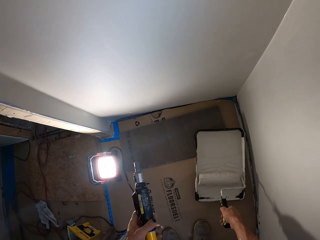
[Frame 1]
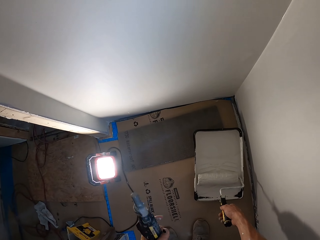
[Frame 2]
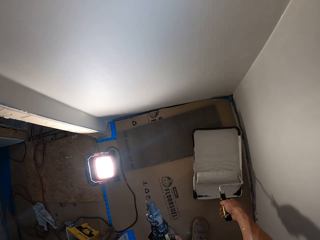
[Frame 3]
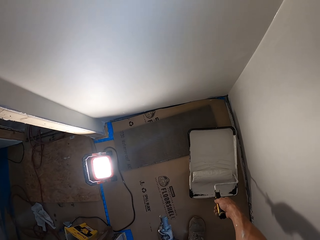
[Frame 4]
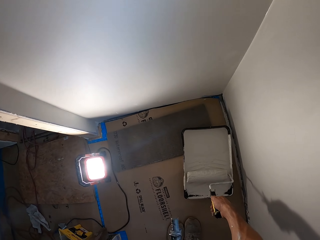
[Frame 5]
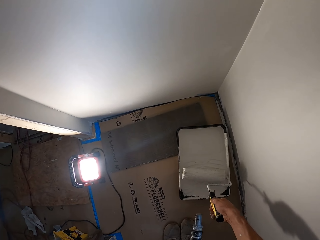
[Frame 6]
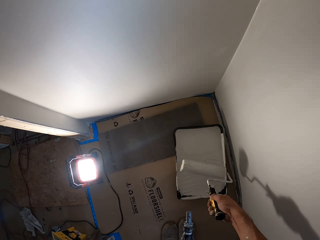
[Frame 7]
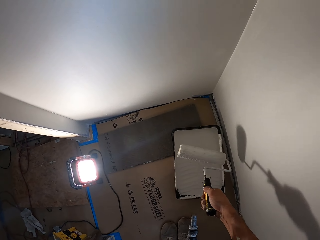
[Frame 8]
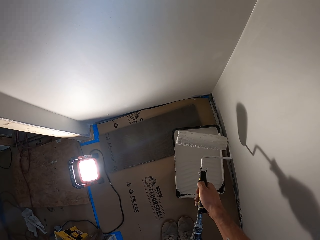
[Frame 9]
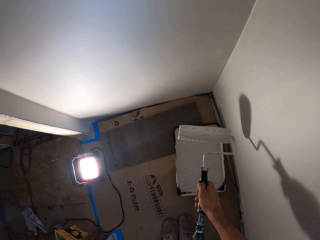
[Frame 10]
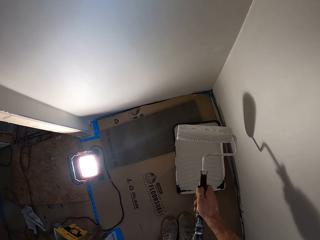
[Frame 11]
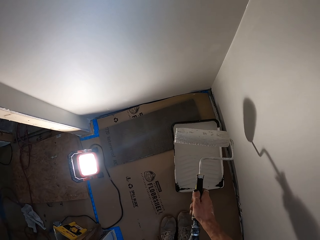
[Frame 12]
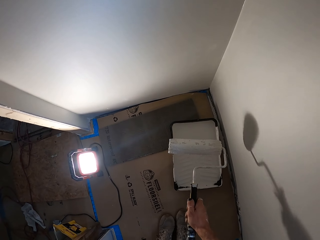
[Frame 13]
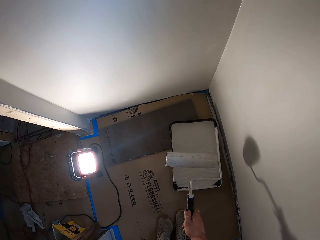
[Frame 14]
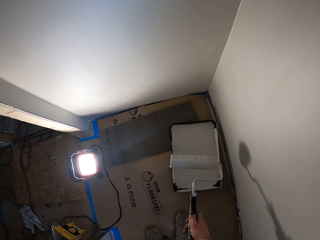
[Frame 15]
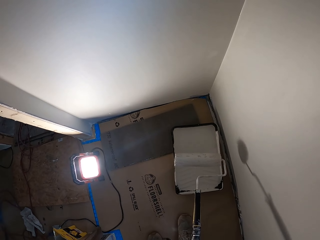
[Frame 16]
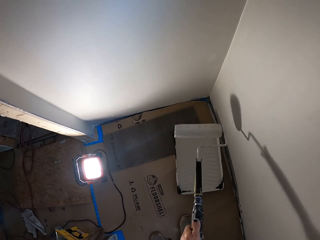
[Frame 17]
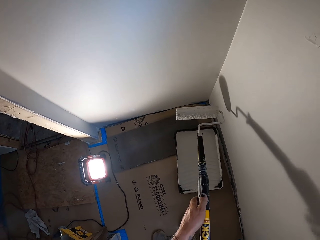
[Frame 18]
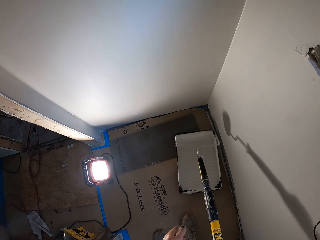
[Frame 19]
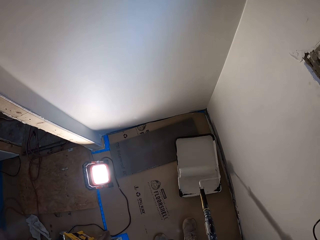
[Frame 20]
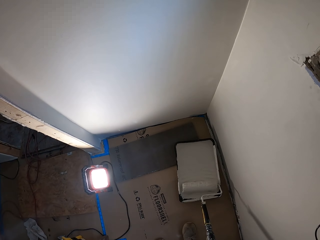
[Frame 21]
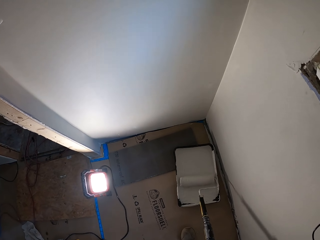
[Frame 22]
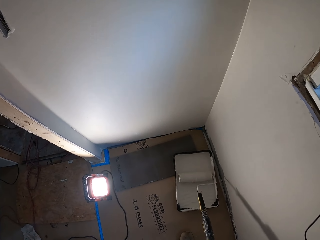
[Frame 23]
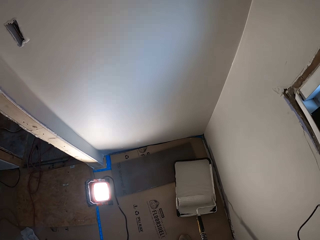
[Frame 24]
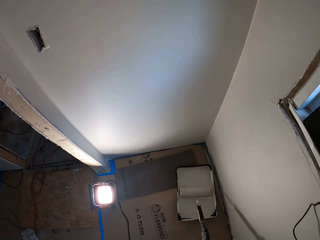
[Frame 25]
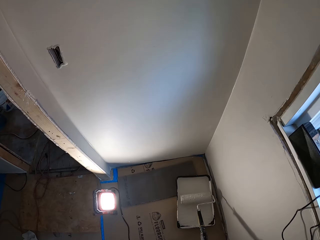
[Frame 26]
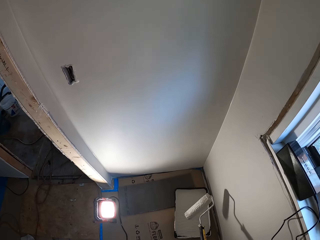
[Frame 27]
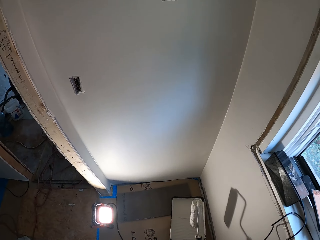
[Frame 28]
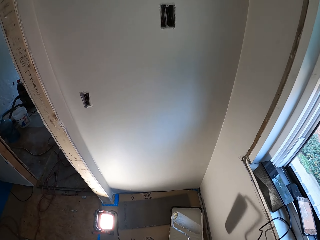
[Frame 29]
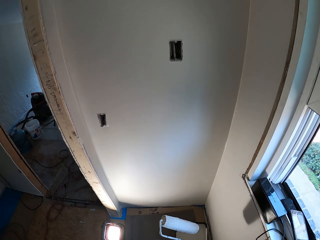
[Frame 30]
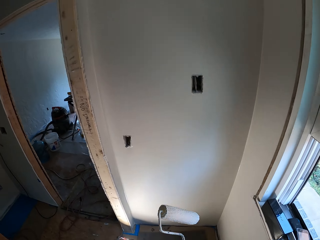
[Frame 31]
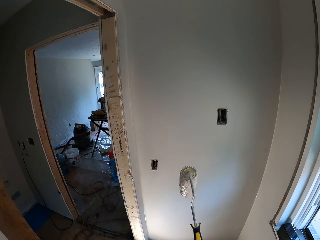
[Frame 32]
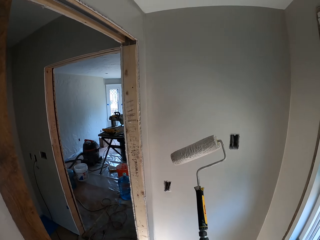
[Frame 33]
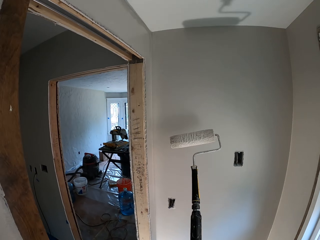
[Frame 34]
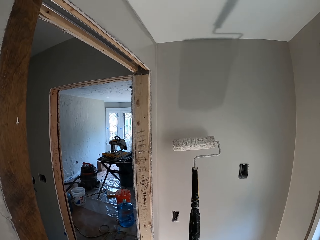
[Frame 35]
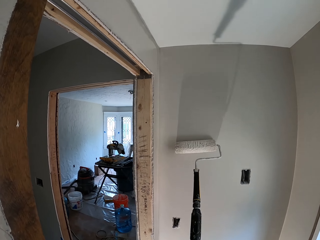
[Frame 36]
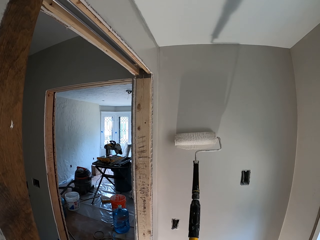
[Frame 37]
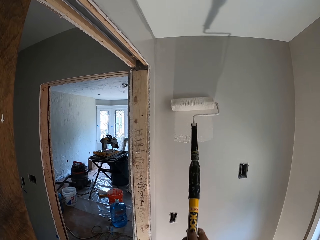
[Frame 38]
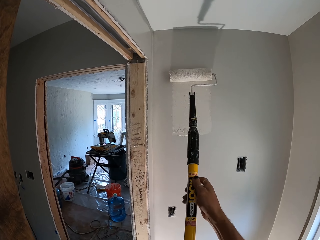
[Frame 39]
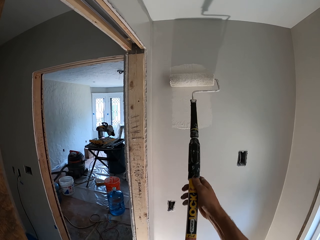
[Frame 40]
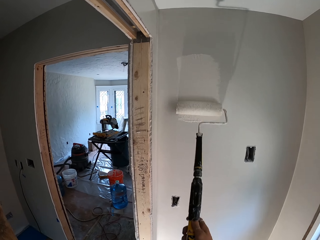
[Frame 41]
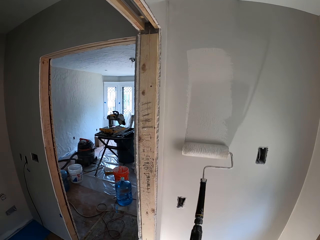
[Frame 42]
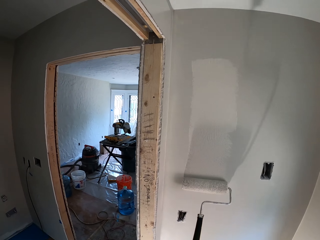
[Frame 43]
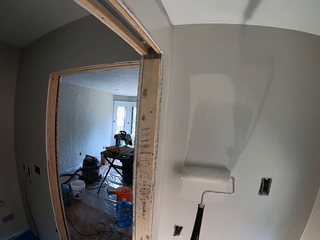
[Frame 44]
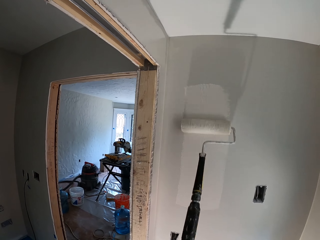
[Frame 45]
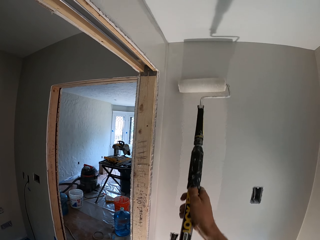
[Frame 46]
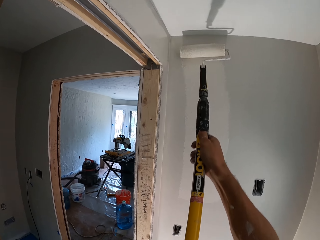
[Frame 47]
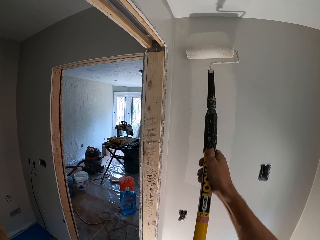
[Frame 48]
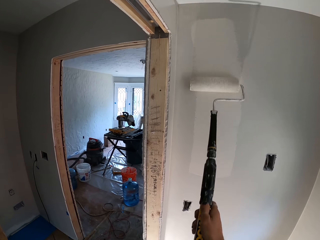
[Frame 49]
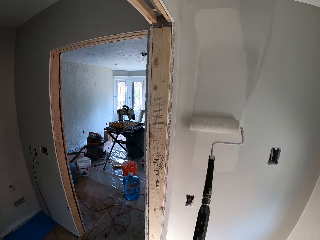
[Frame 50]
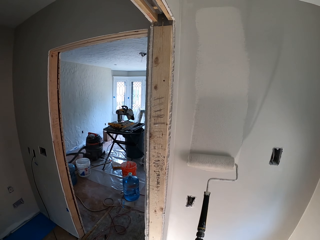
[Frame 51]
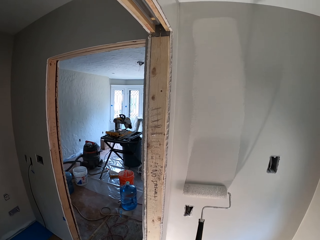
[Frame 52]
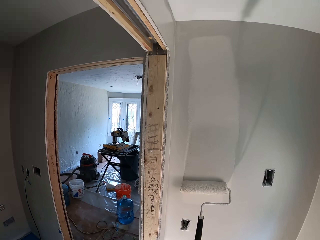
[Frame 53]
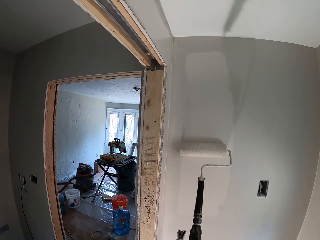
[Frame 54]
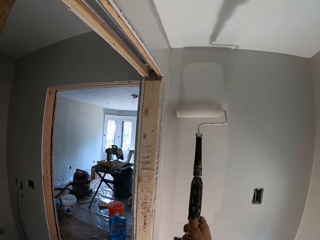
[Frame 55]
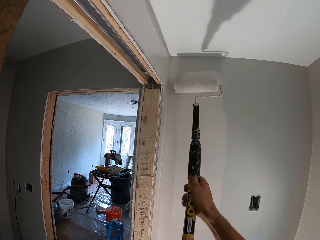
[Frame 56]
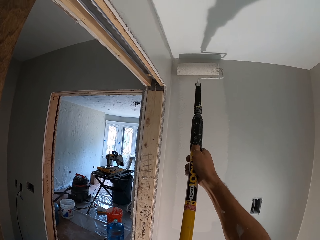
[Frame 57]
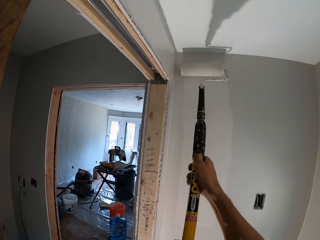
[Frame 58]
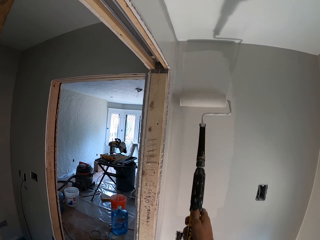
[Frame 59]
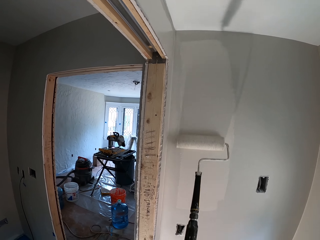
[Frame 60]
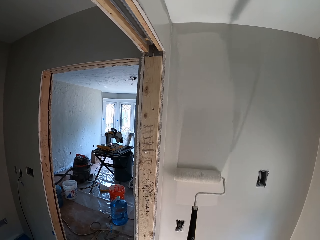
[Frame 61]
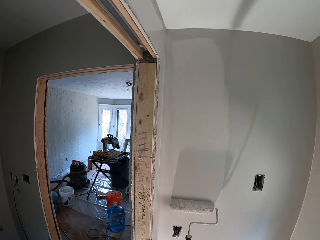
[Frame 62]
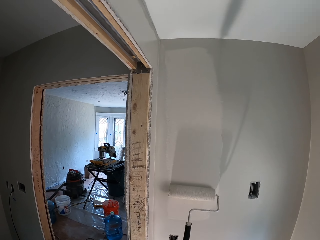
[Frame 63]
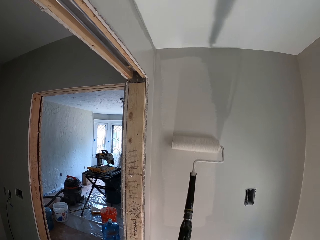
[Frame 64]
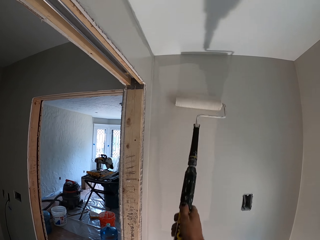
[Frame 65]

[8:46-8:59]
The camera wearer picks up a paint roller extender. They hold a handle. They lift a paint roller. They fix the painting roller on the paint roller extender. They roll the paint roller in paint. They lift the paint roller. They paint a wall with the paint roller.

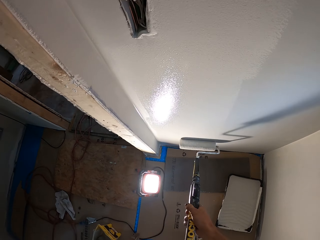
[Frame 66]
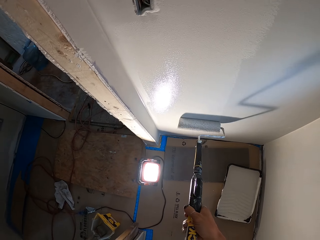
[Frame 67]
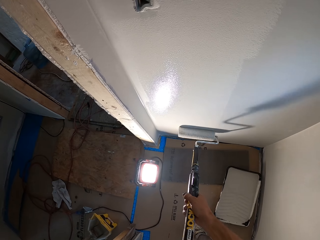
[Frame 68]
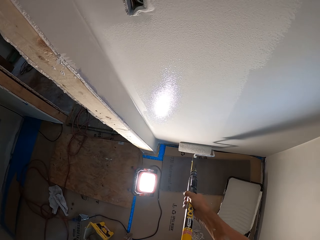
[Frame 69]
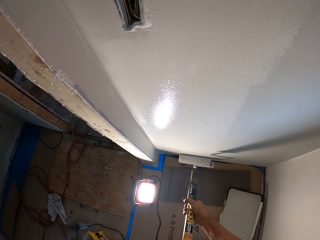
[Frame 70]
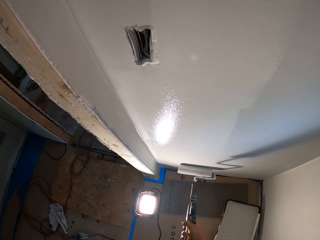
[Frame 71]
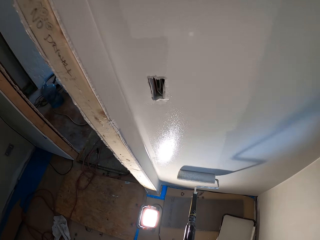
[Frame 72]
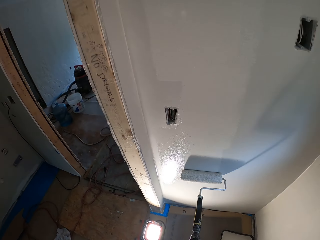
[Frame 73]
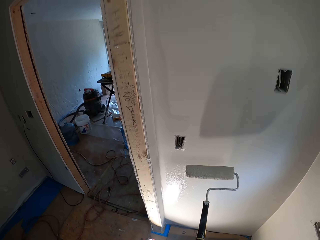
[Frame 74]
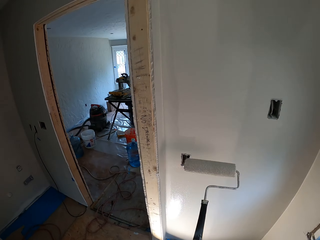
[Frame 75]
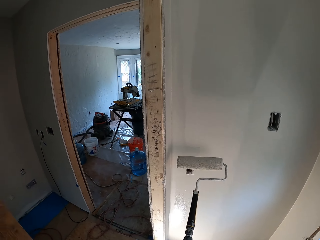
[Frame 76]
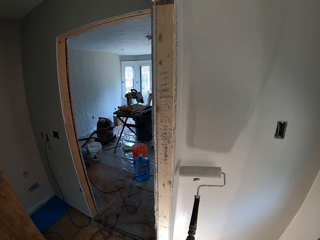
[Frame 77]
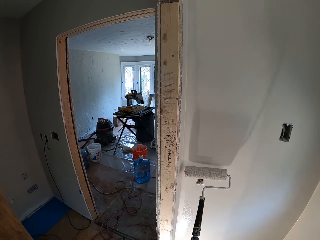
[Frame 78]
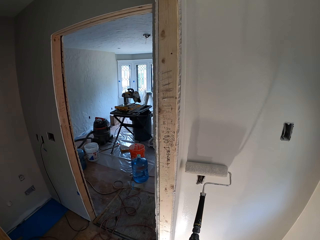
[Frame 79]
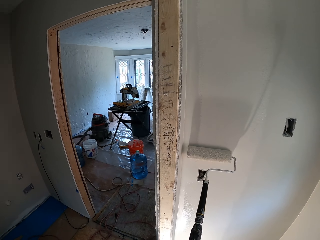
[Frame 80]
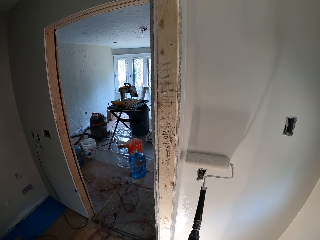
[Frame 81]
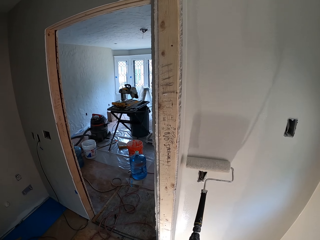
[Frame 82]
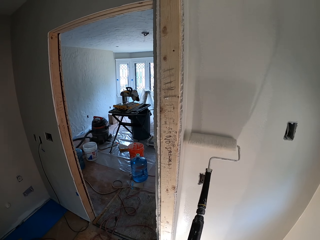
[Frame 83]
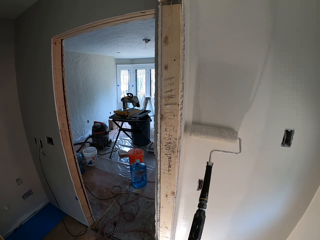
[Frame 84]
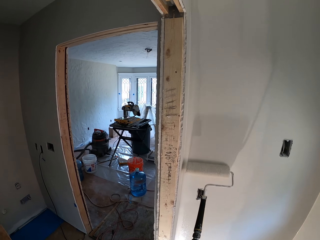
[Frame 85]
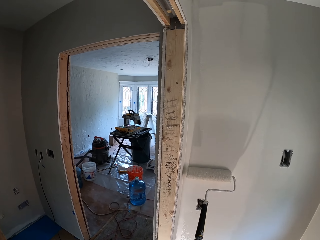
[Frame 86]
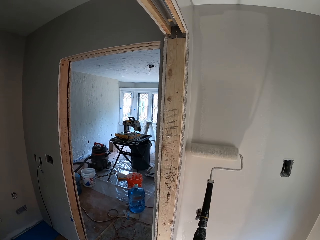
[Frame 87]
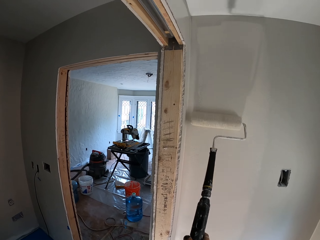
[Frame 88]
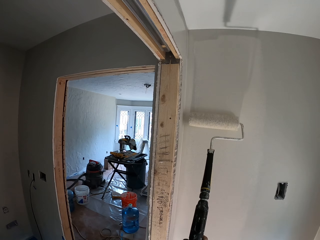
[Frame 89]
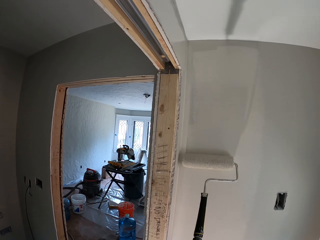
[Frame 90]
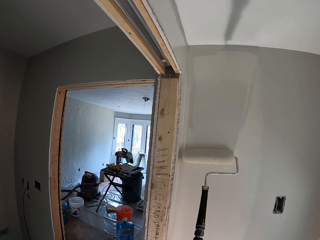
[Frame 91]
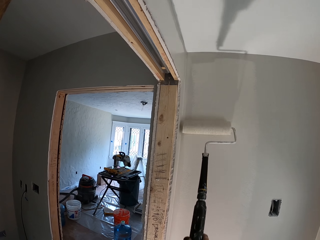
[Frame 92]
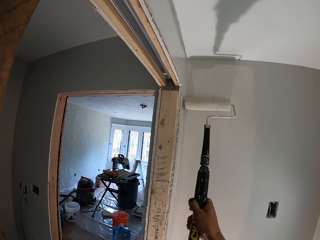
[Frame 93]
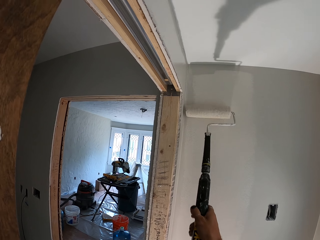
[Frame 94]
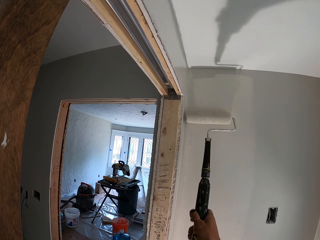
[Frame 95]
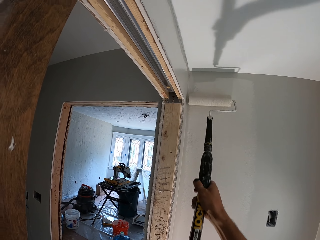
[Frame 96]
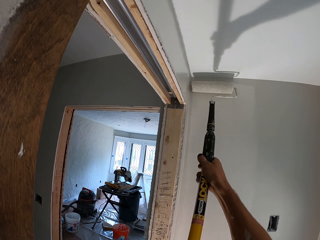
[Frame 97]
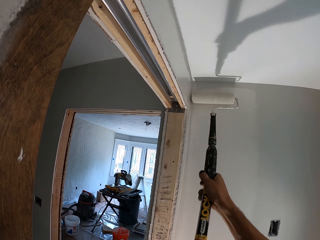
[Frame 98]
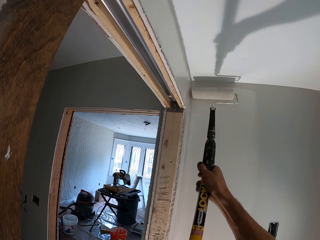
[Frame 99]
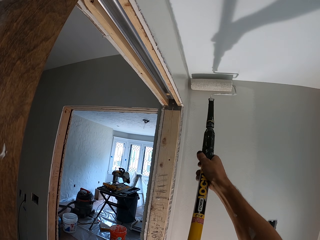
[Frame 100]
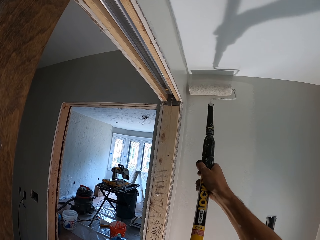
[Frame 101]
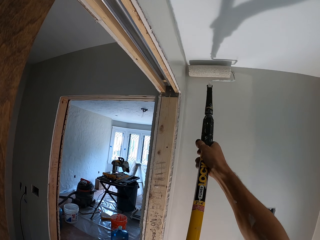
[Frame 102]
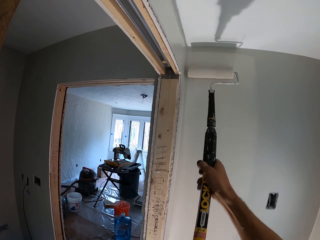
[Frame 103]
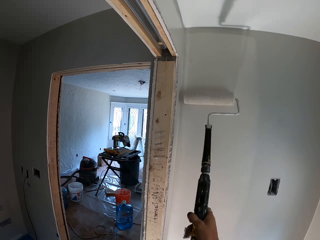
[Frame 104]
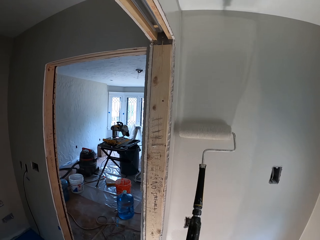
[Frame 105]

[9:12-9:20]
The camera wearer lifts a paint roller. They paint the wall with the paint roller.
